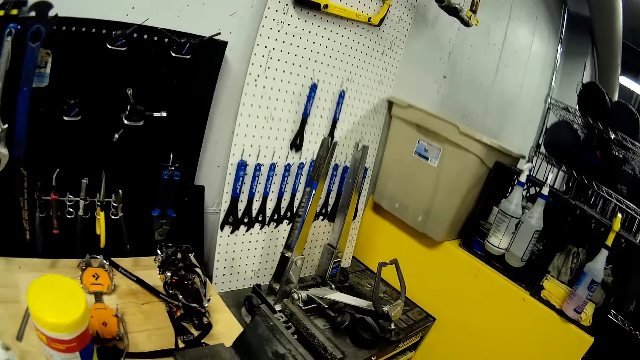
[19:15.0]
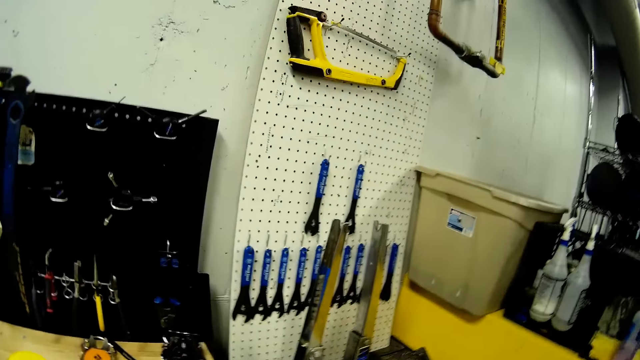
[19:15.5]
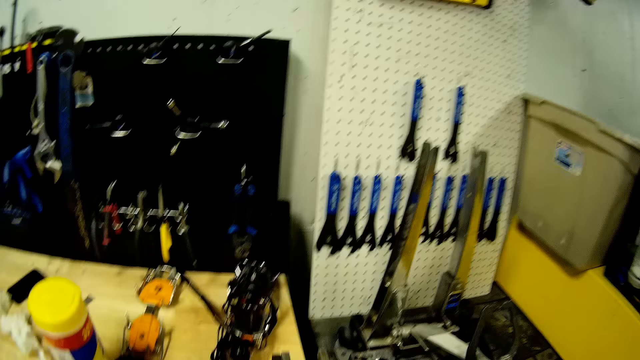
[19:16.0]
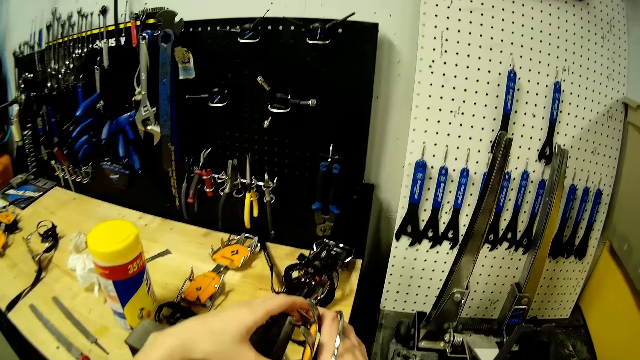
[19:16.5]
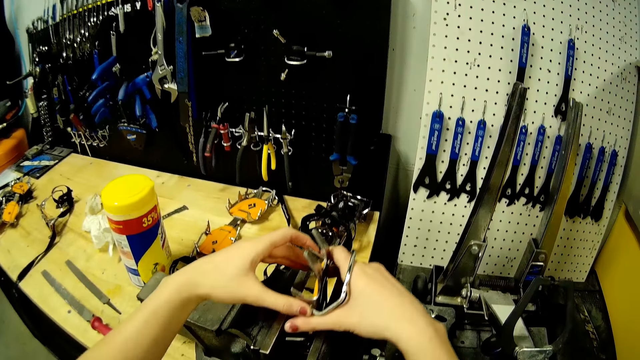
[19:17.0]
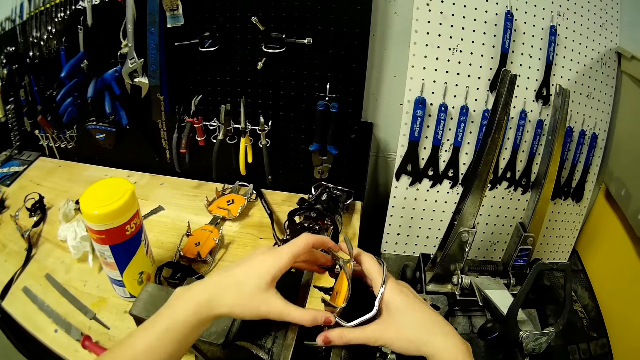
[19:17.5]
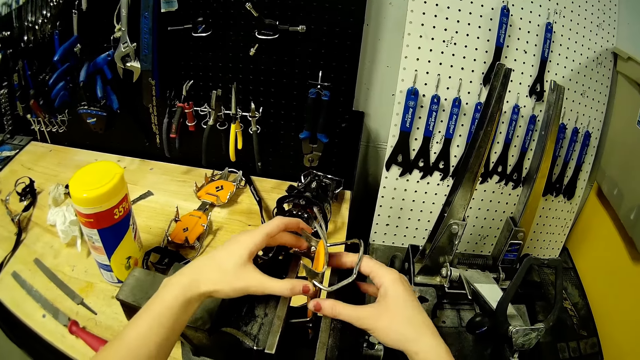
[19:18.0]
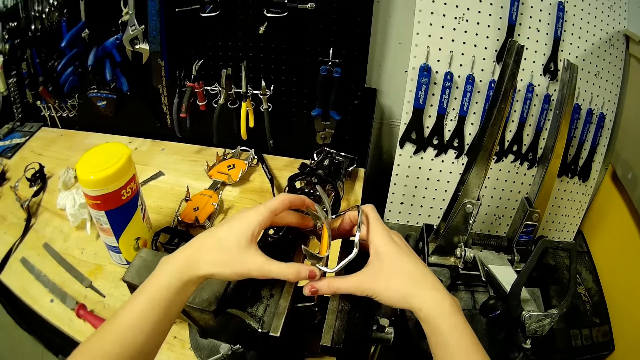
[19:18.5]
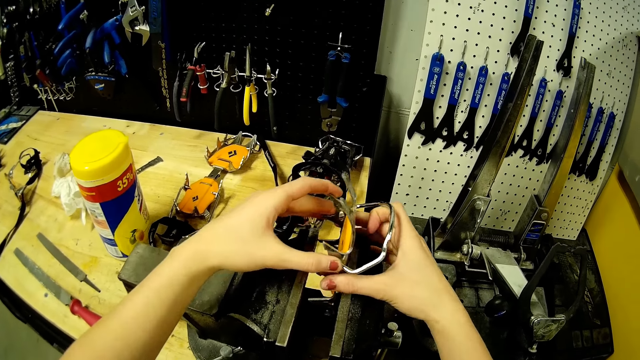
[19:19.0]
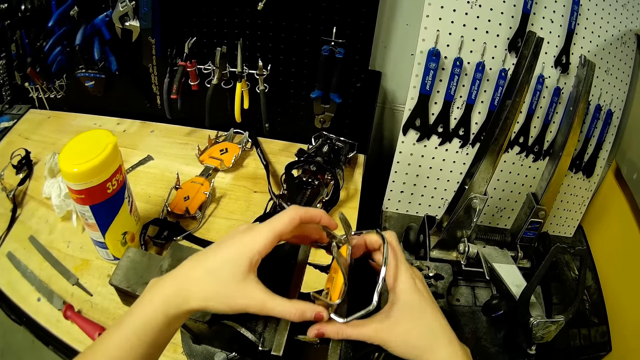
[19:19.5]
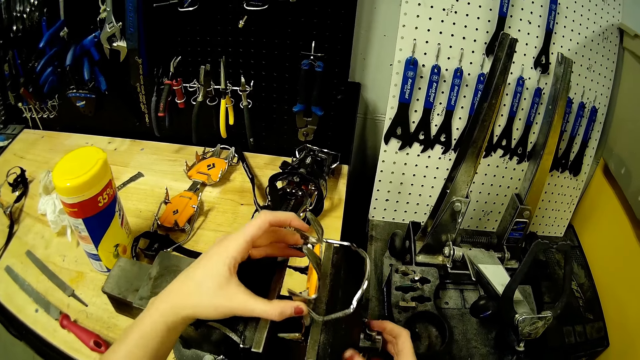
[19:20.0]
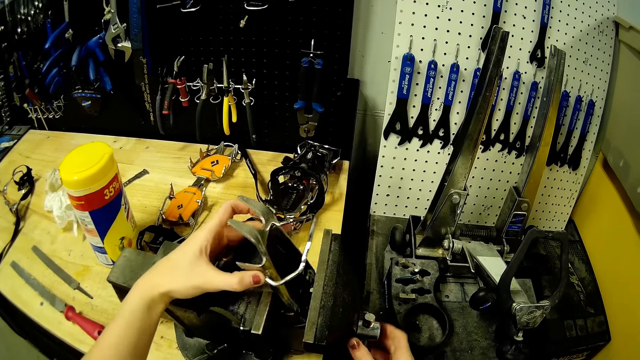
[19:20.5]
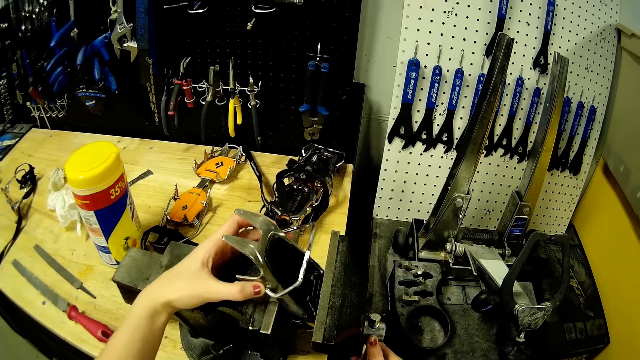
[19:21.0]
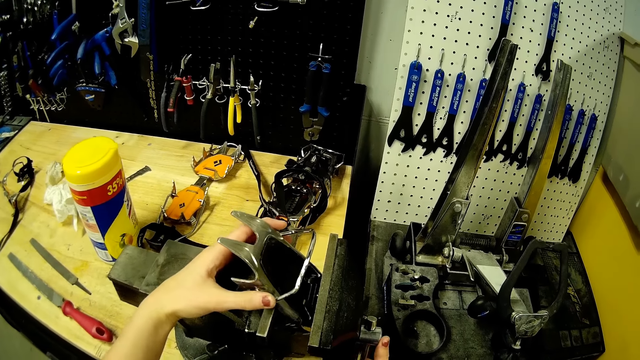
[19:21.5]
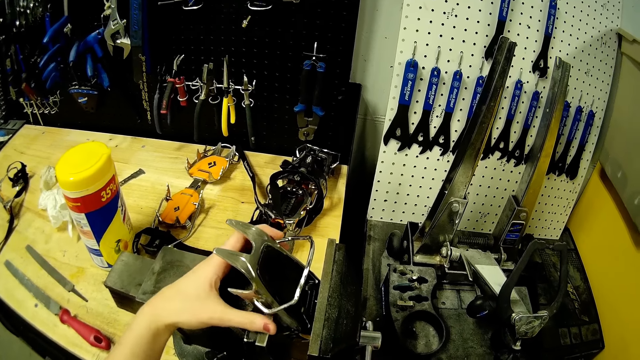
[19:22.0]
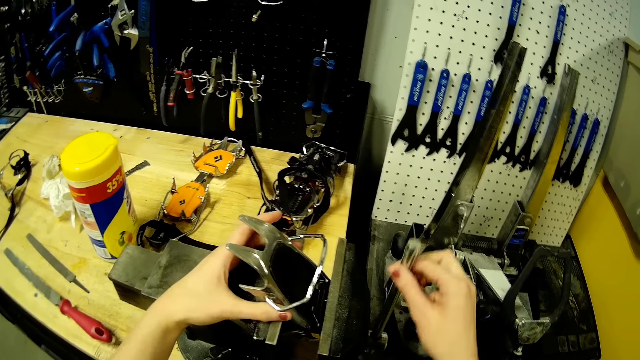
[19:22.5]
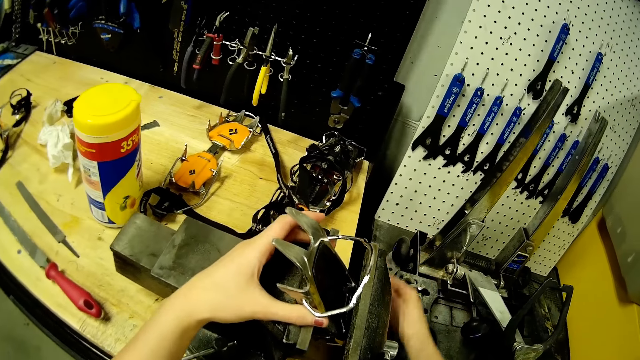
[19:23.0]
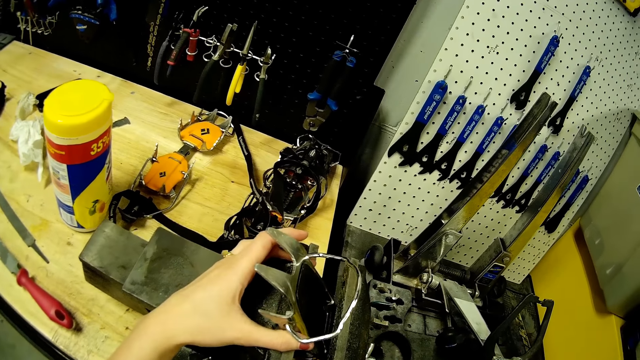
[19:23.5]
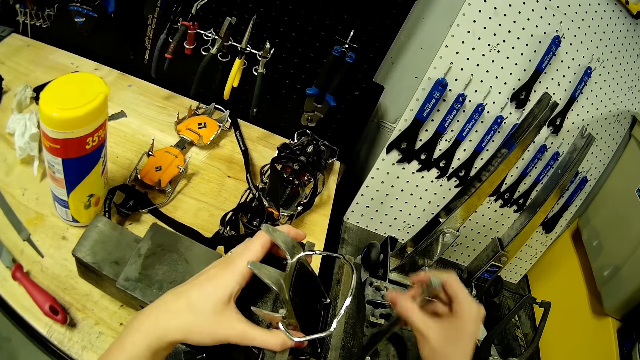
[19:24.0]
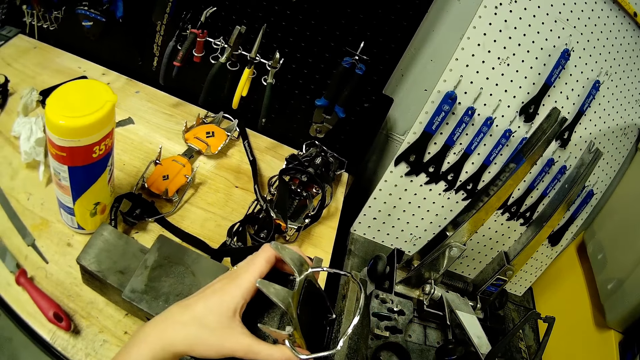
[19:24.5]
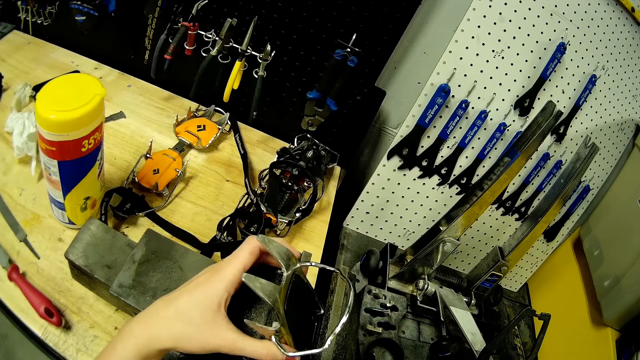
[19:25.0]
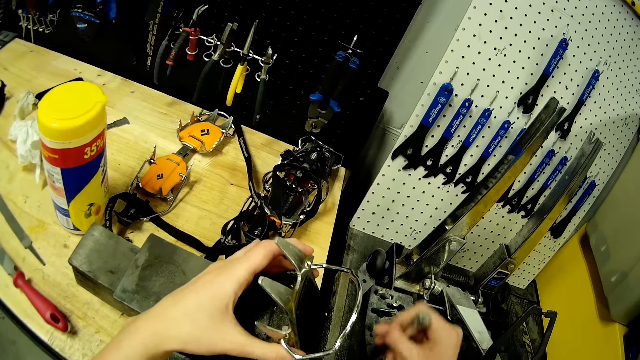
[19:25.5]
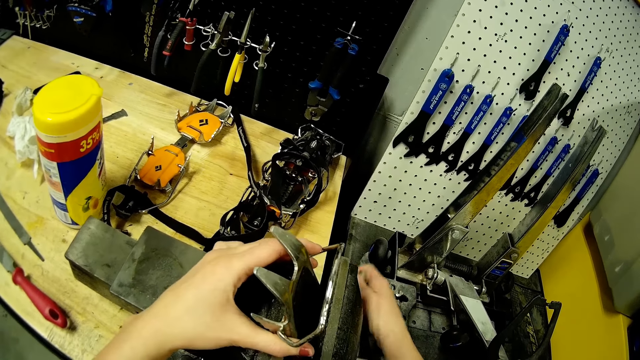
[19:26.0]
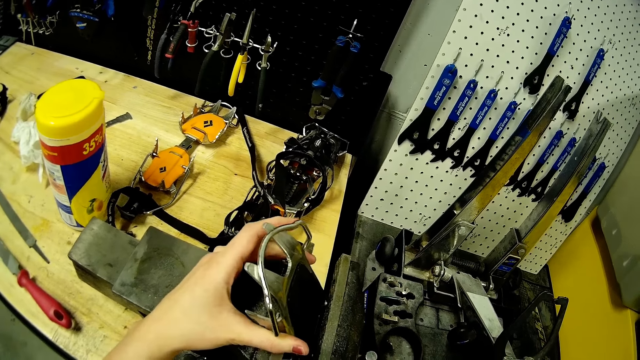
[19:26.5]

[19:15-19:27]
The camera wearer fixes the buckle in her hands in an anvil. She places the metal clamp on the metal holder. She removes her right hand from the buckle in the anvil, places her right hand on a handle of the anvil. She turns the handle of the anvil with her right hand. She locks the metal holder.

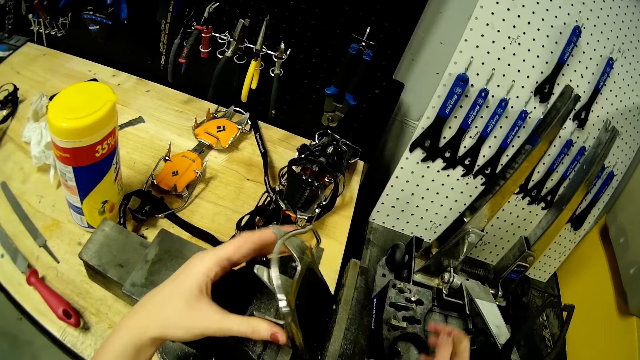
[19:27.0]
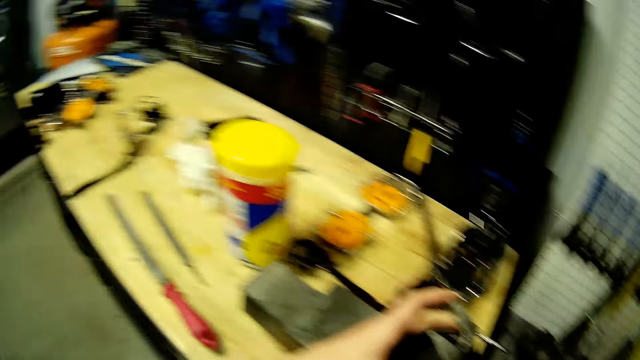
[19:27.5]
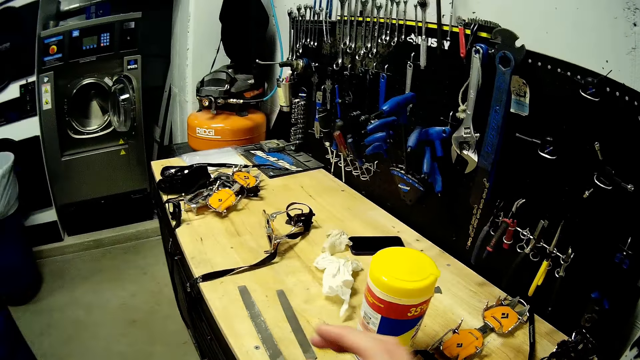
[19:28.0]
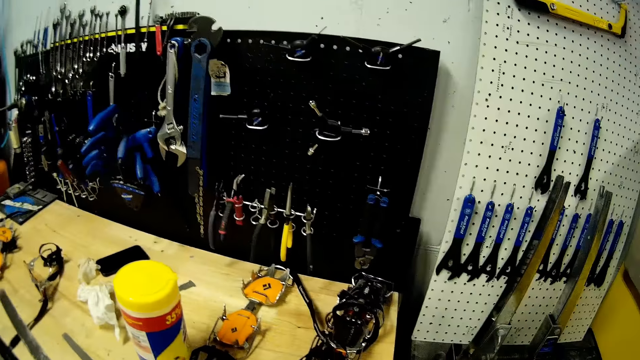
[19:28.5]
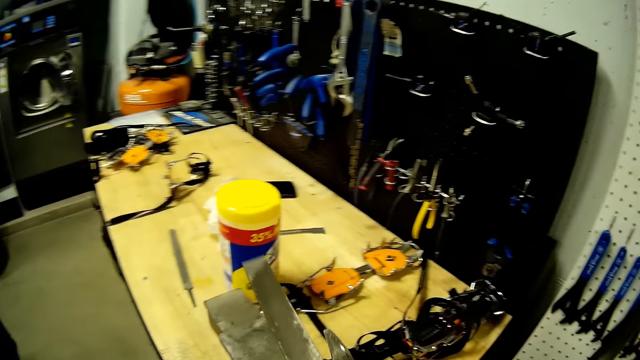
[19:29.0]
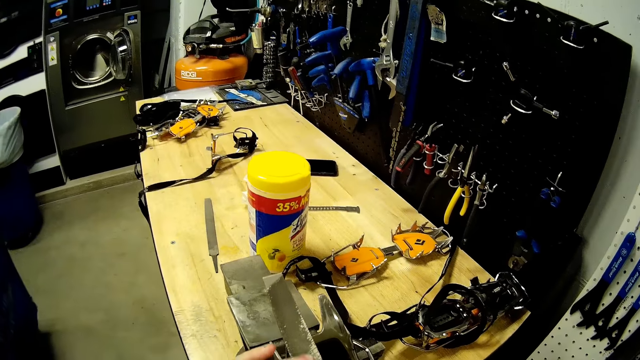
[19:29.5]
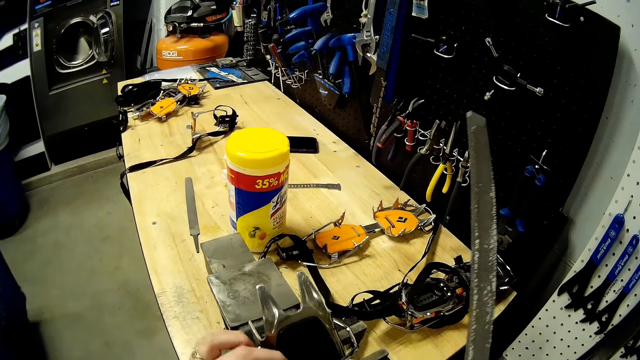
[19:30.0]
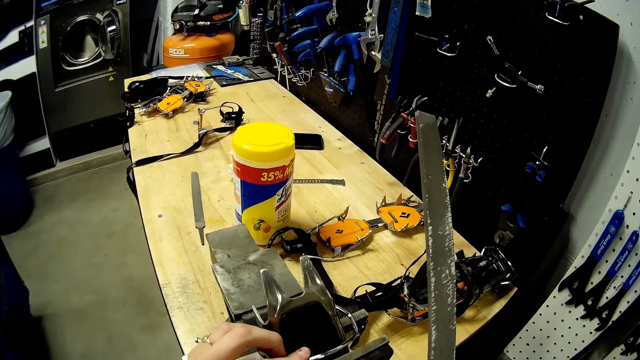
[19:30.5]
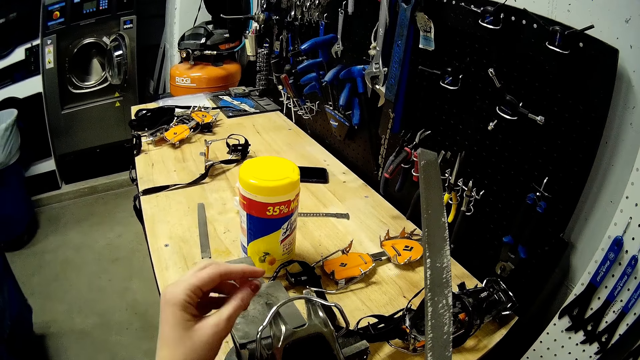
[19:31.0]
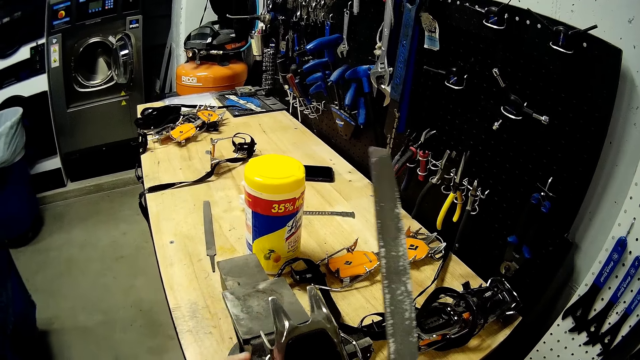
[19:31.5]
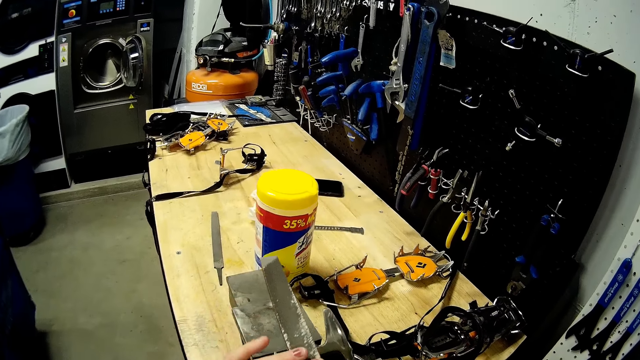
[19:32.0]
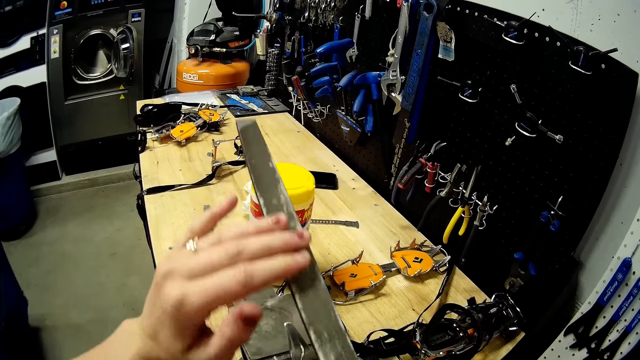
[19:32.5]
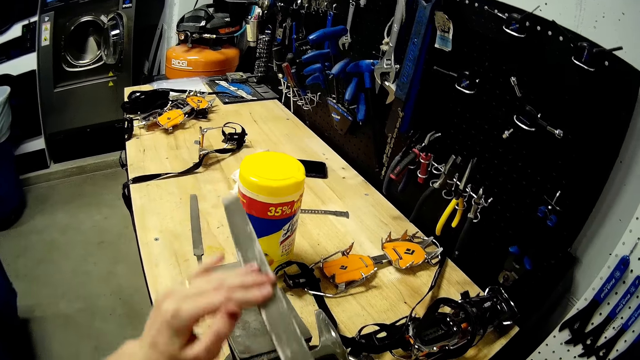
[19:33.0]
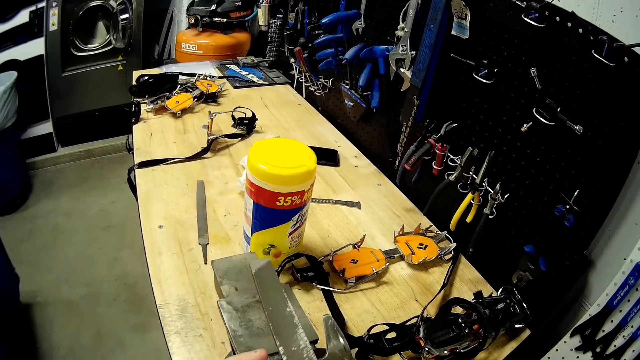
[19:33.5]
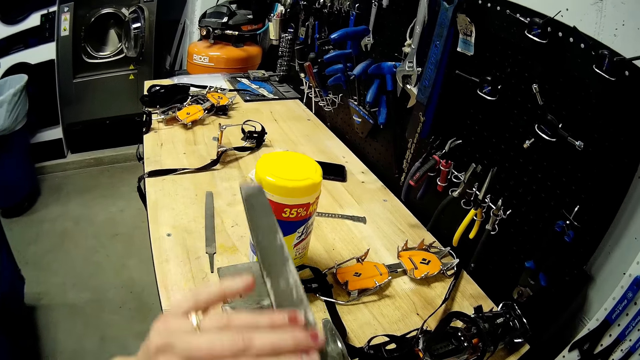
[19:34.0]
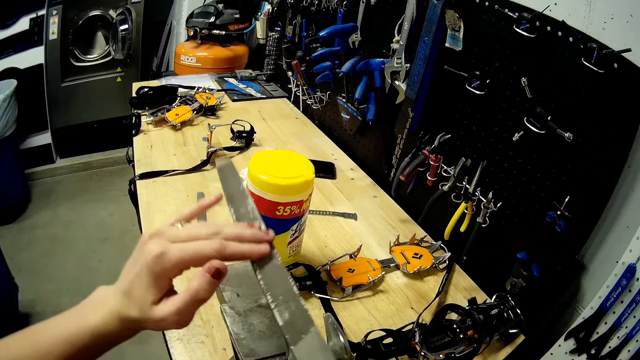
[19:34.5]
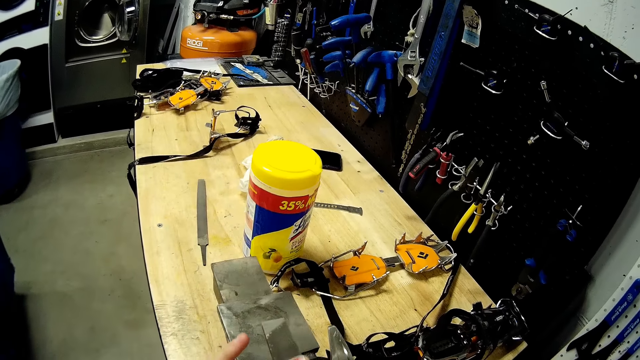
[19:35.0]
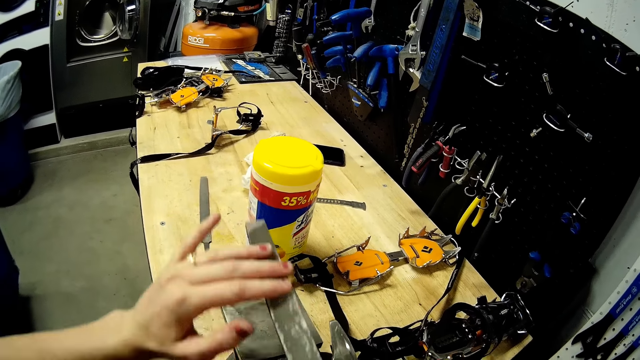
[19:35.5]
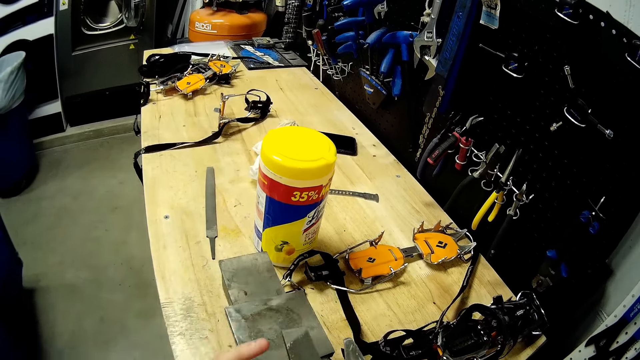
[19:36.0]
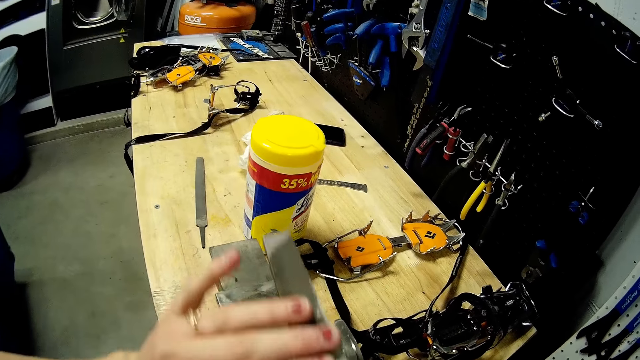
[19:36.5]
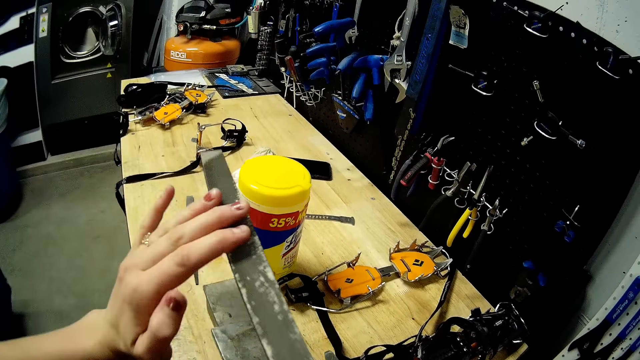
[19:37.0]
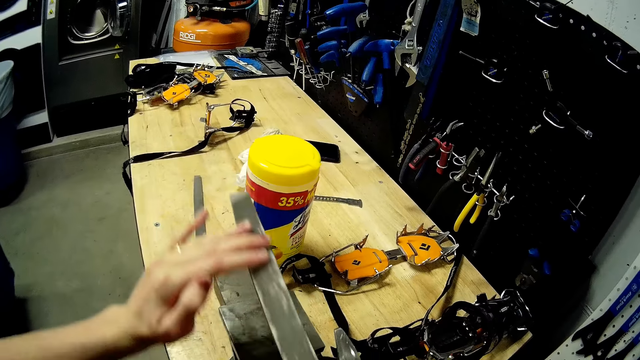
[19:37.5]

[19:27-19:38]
The camera wearer sharpens the blades with a belt sander in her hands on the anvil.
